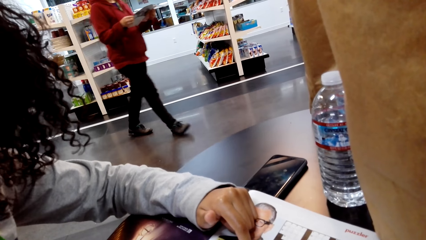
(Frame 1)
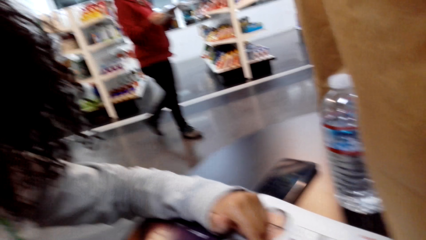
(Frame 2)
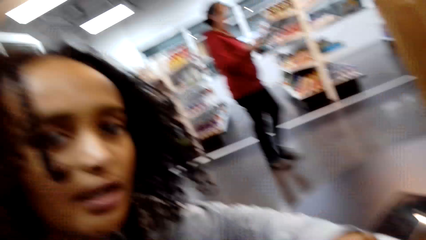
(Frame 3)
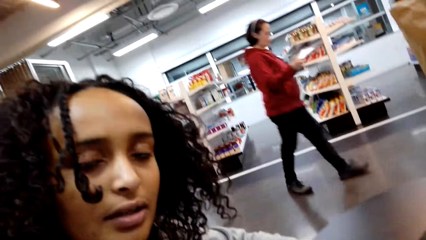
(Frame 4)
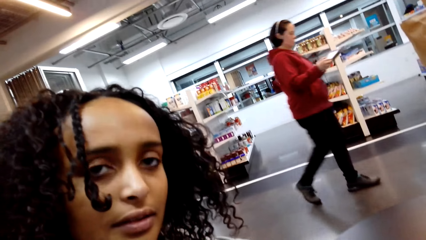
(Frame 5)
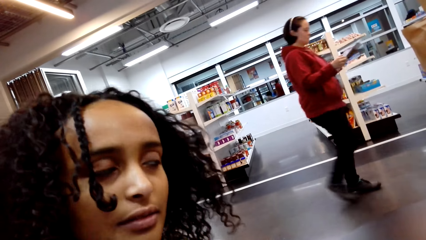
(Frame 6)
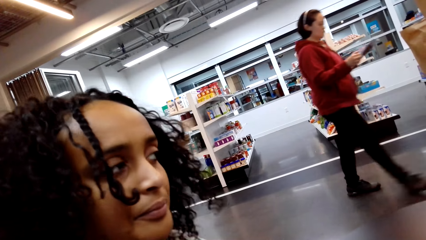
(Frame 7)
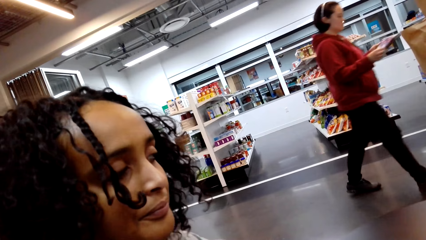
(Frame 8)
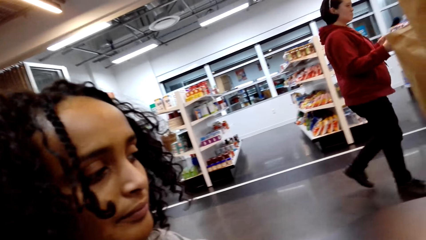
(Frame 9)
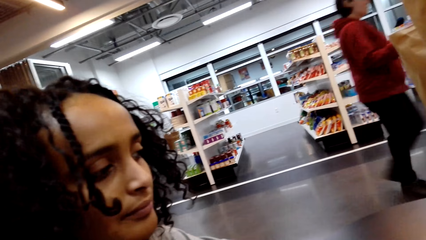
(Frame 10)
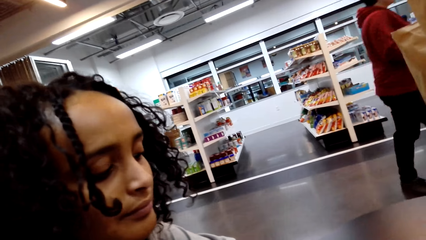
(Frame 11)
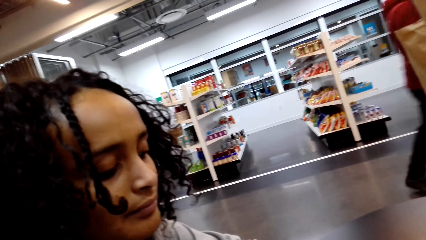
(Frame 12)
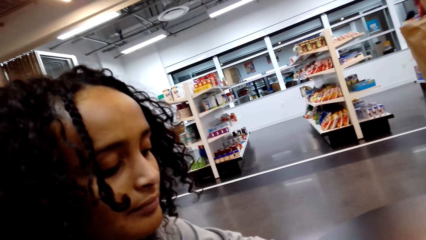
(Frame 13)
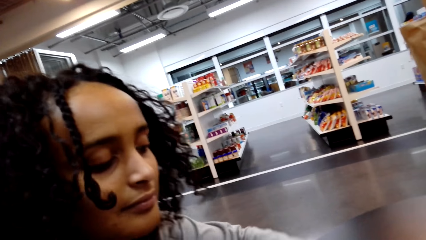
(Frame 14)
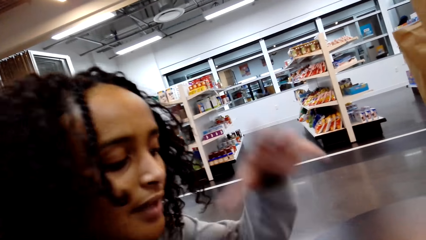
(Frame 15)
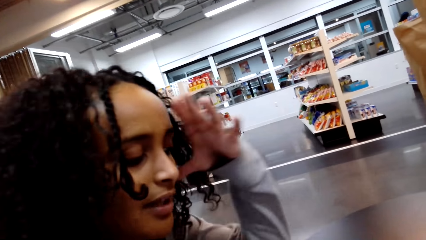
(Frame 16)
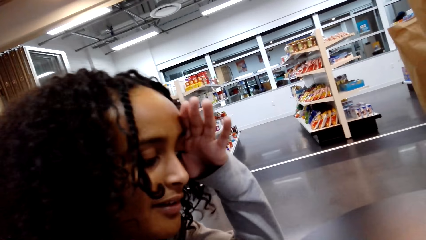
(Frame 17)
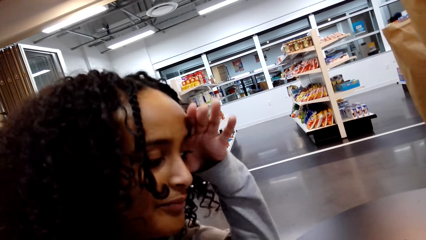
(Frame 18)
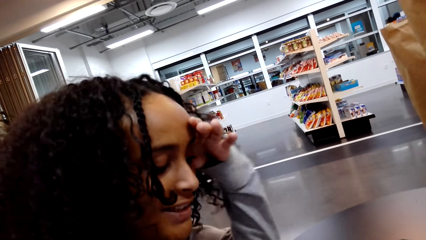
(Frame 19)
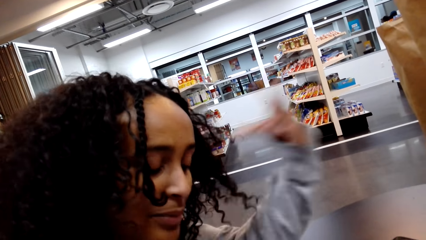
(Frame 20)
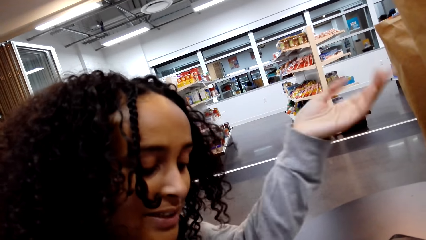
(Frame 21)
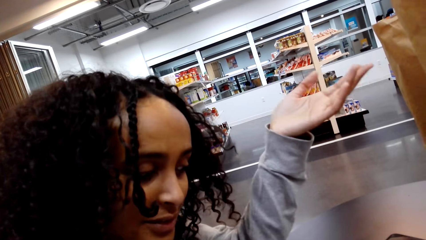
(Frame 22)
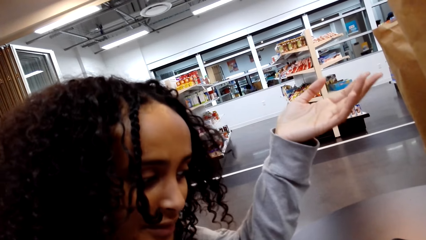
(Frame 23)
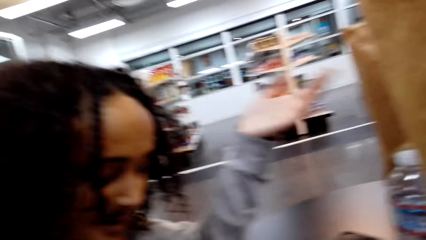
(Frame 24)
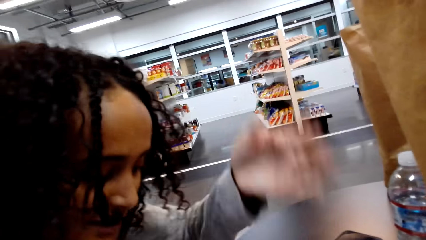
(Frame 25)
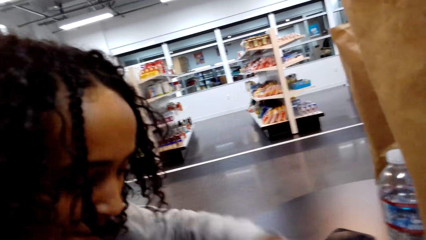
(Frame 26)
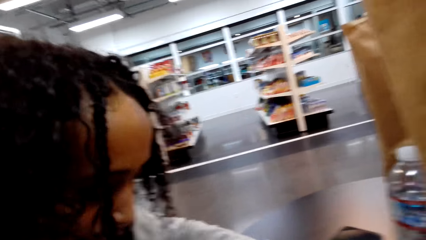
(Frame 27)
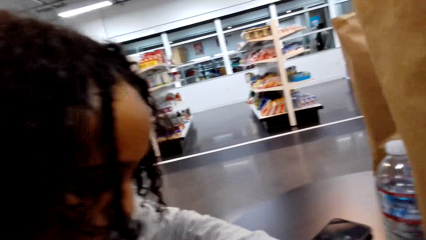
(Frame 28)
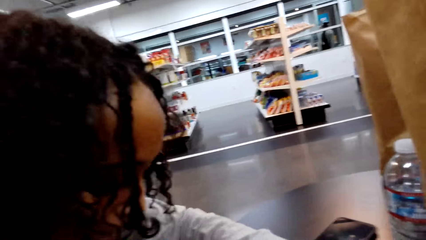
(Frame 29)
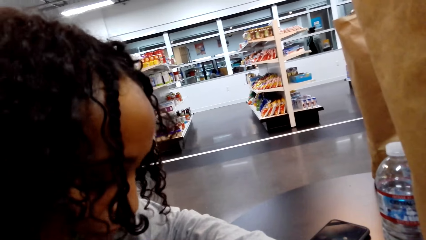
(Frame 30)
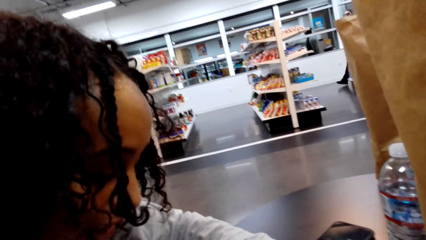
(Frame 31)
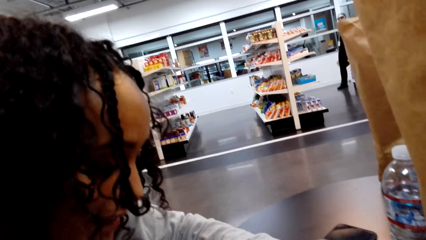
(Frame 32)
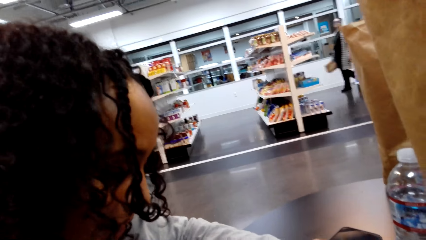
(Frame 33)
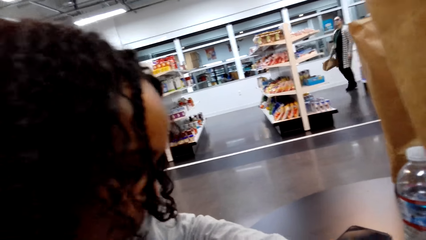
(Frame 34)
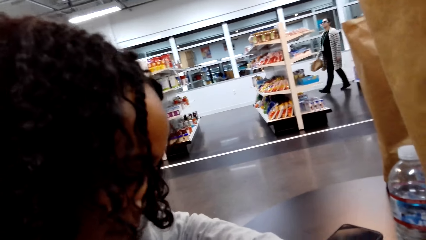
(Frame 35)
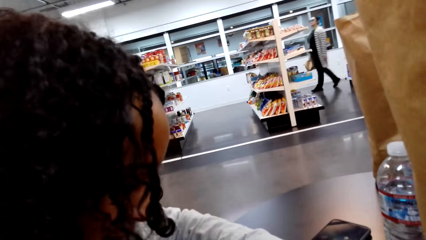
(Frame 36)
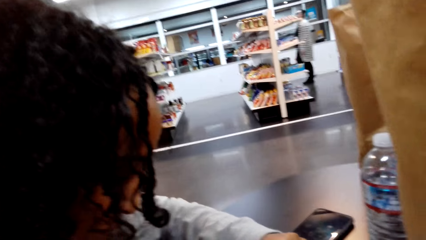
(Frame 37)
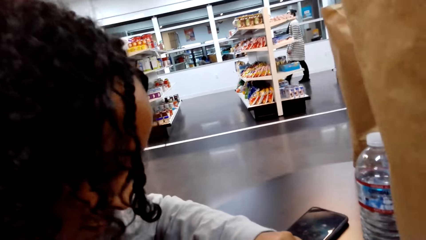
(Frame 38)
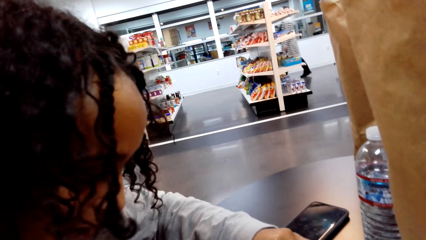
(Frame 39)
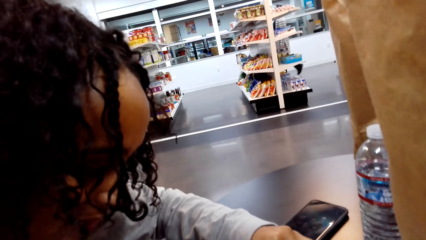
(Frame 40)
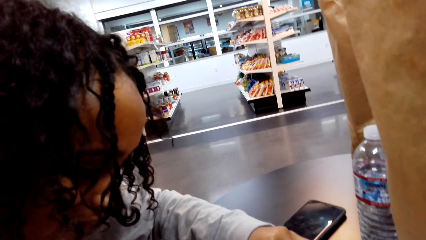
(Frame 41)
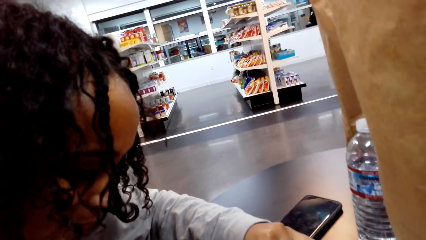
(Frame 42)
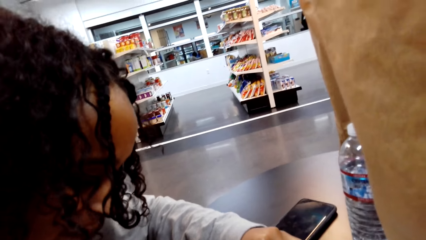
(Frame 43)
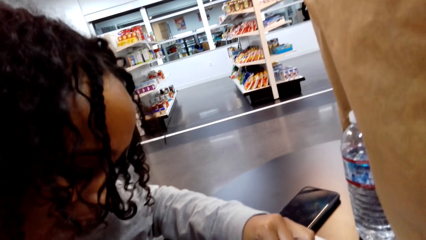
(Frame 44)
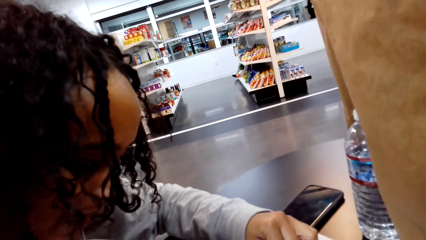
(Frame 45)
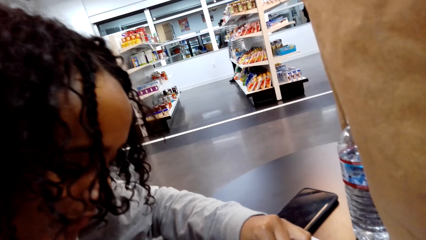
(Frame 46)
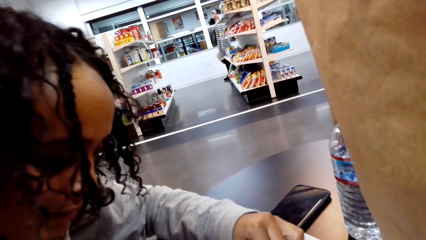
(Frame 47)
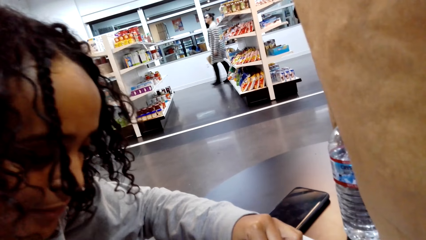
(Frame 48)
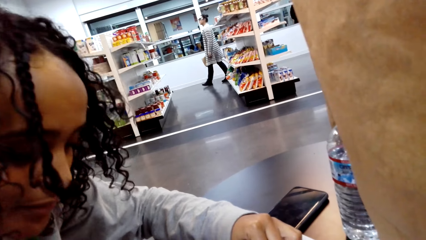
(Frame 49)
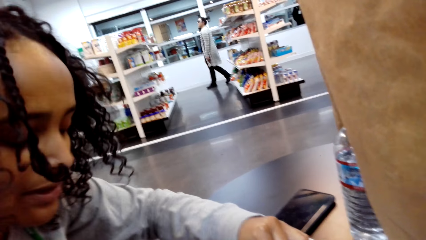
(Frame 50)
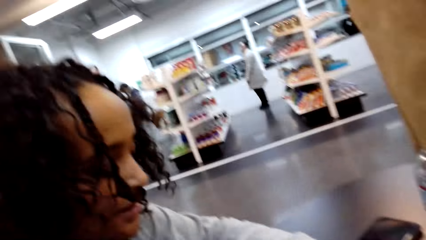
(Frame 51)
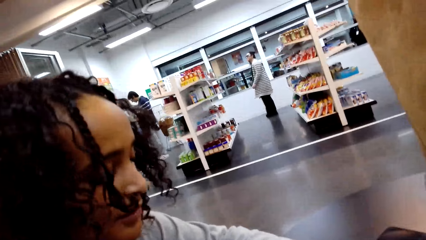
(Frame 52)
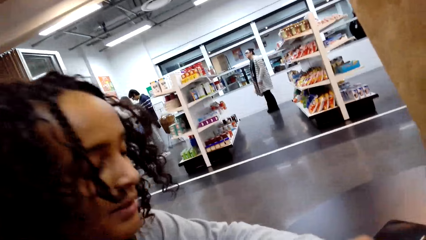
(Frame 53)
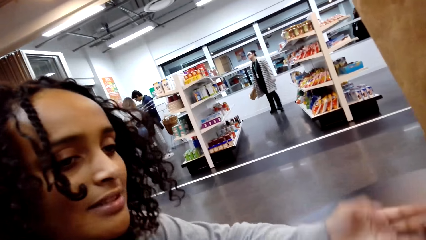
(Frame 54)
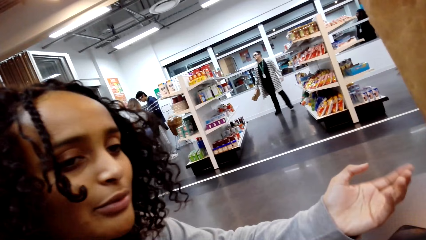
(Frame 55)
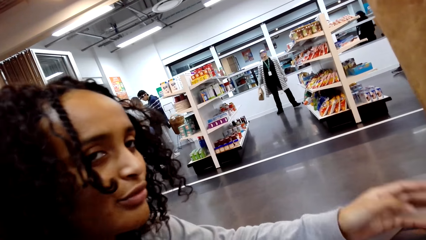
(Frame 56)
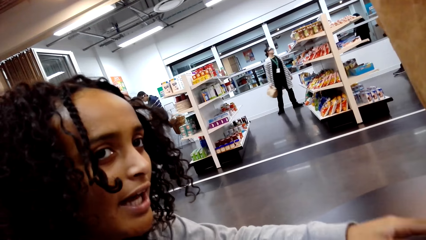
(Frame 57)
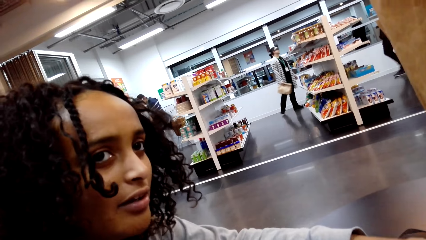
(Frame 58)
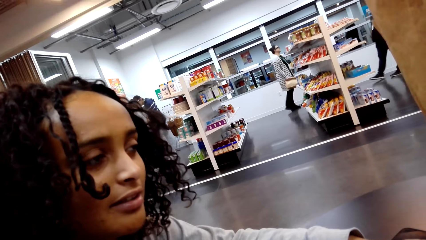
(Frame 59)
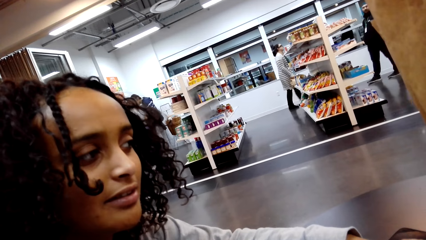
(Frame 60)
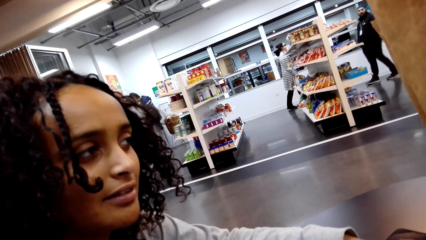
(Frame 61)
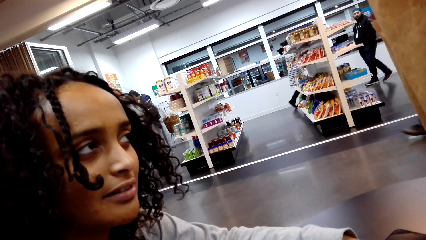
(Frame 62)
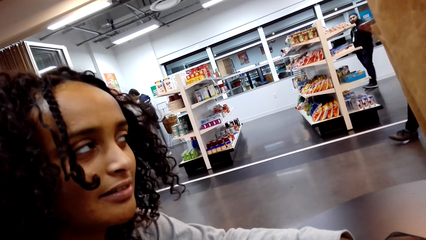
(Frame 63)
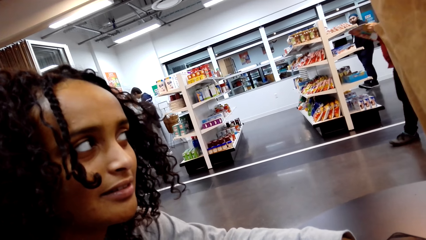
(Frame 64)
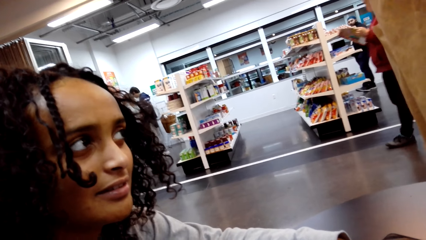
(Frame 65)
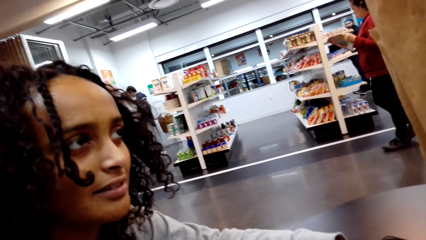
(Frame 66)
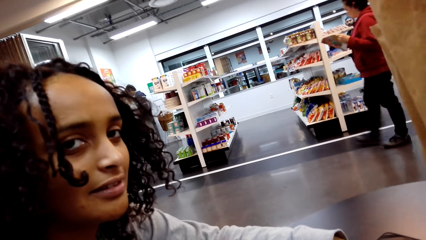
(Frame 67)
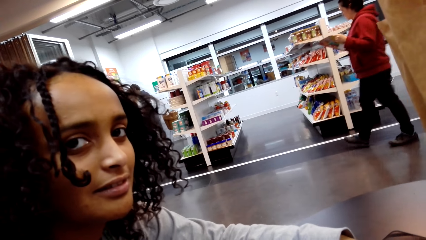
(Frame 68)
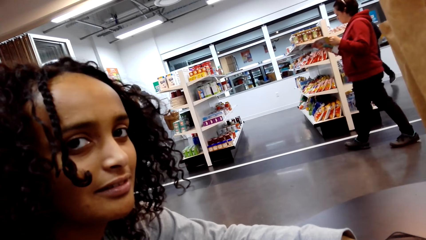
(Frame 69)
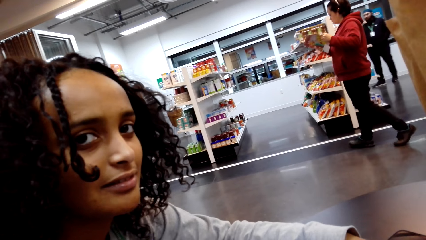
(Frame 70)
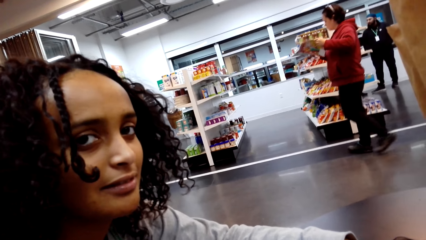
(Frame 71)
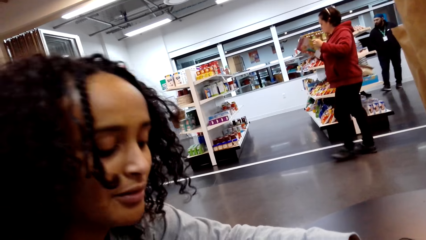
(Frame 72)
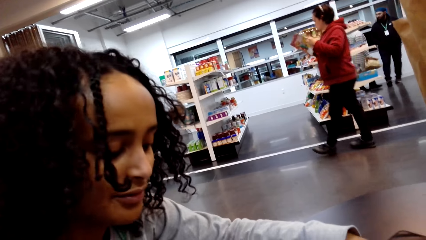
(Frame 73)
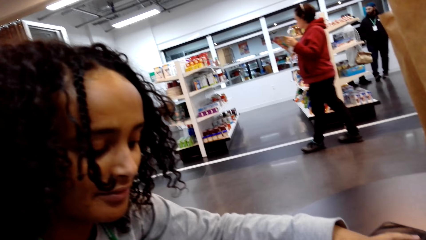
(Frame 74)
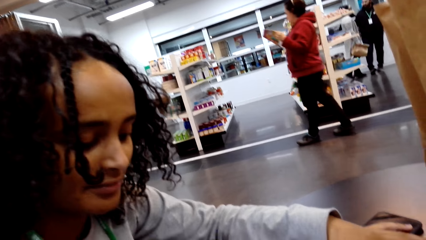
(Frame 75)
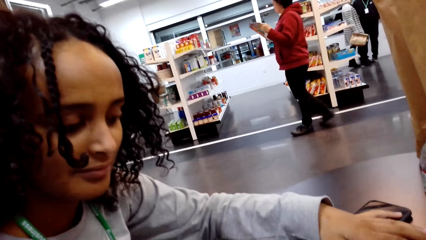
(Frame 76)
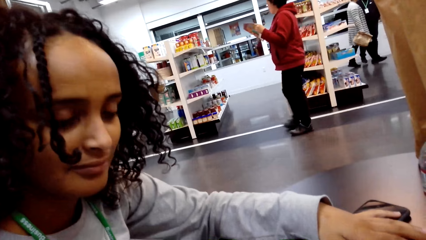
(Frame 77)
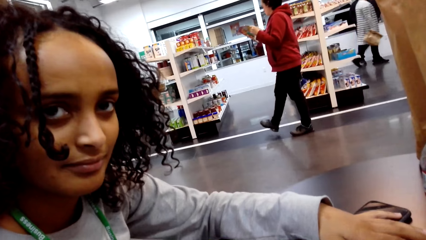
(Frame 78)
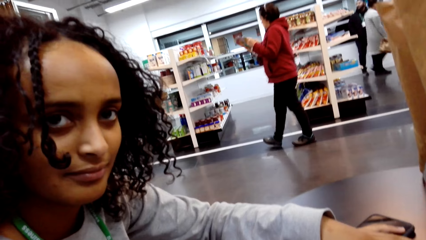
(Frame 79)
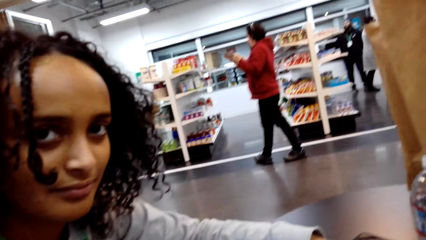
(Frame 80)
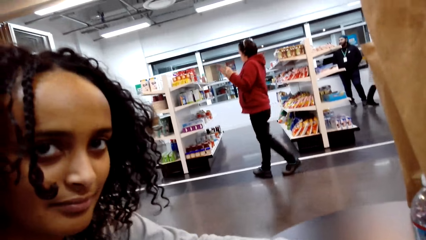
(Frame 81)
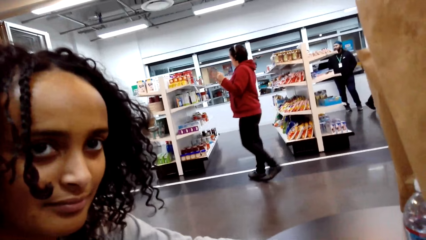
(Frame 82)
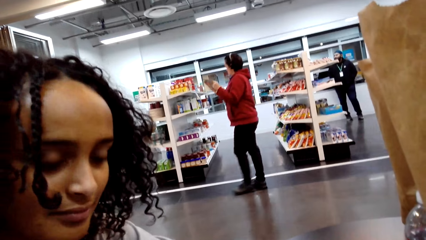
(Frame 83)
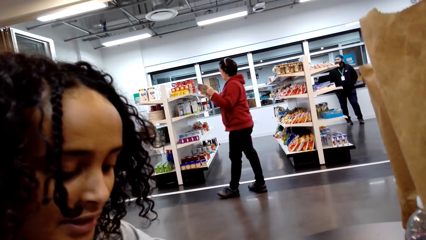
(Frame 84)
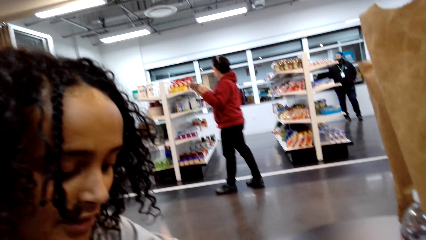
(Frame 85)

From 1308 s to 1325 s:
The camera wearer talks. A lady speaks with gestures.
